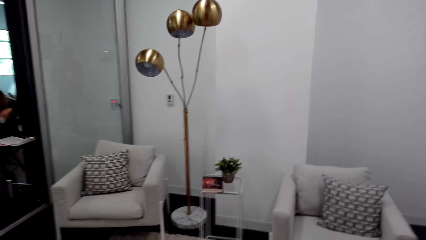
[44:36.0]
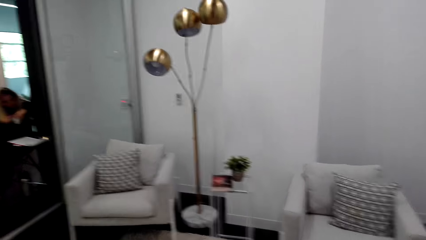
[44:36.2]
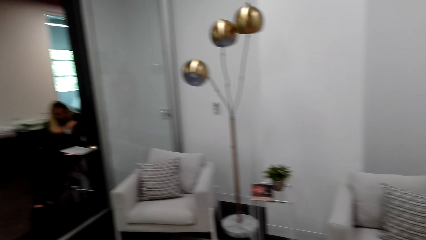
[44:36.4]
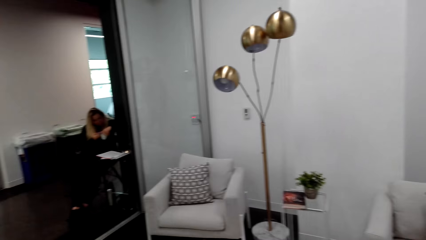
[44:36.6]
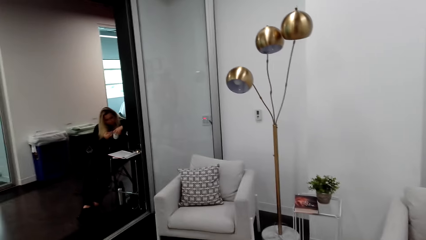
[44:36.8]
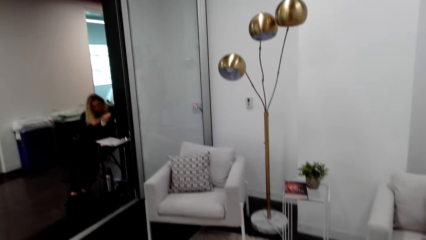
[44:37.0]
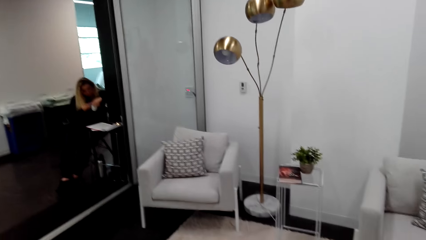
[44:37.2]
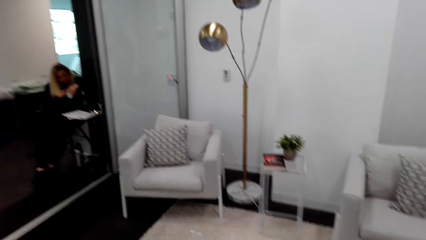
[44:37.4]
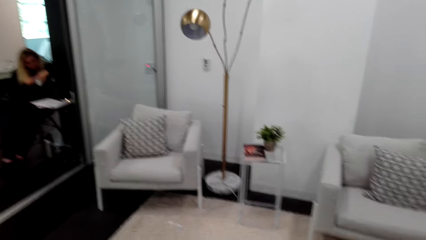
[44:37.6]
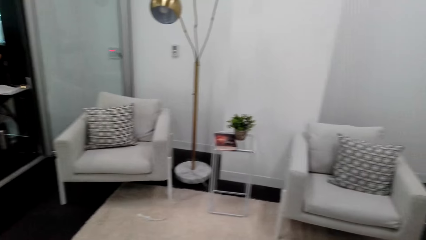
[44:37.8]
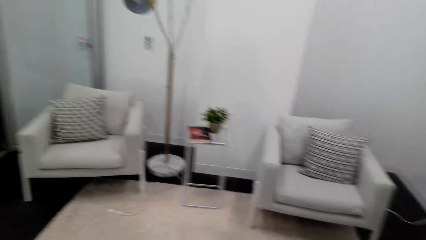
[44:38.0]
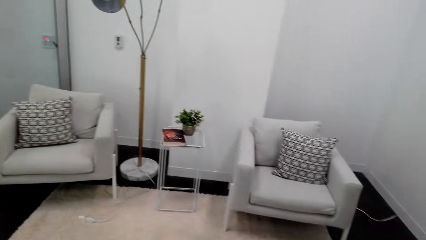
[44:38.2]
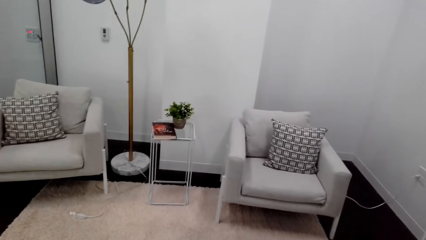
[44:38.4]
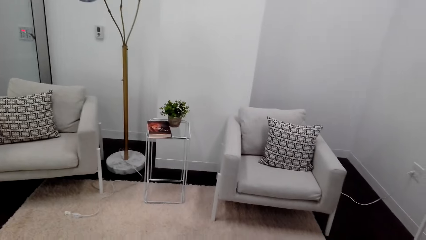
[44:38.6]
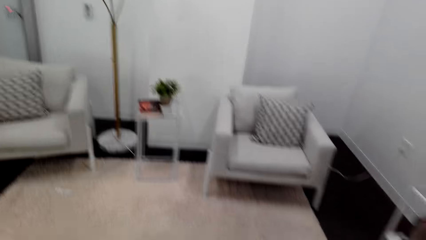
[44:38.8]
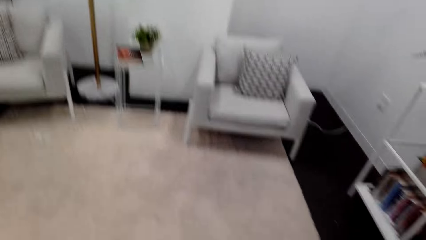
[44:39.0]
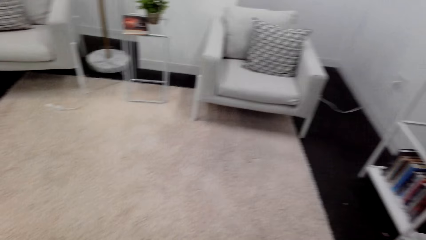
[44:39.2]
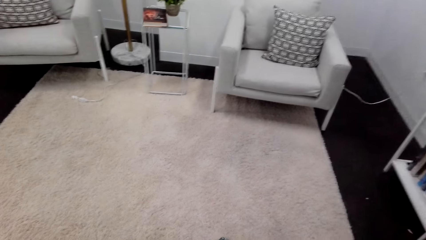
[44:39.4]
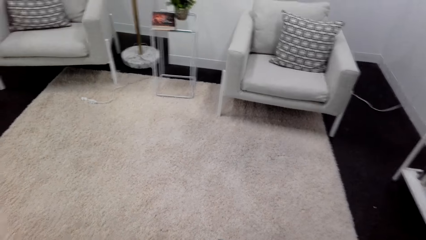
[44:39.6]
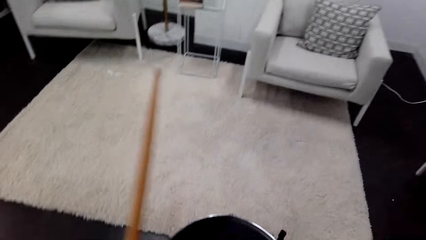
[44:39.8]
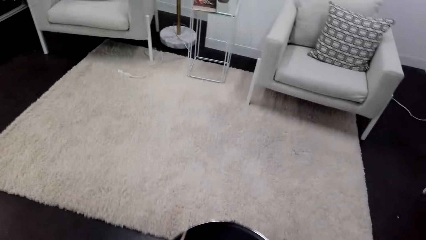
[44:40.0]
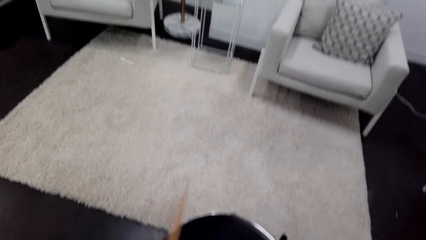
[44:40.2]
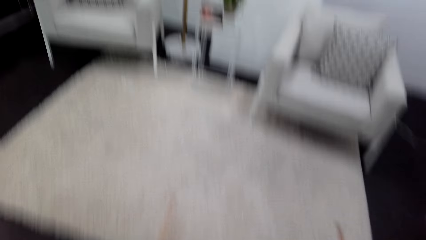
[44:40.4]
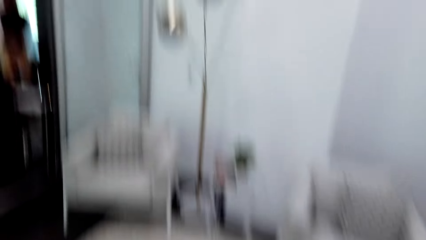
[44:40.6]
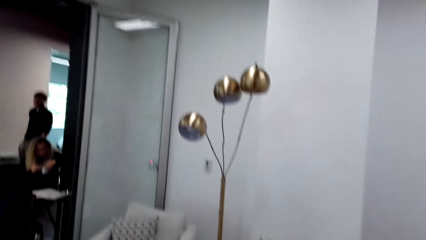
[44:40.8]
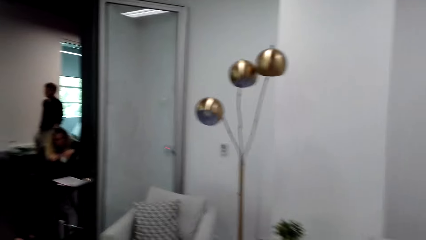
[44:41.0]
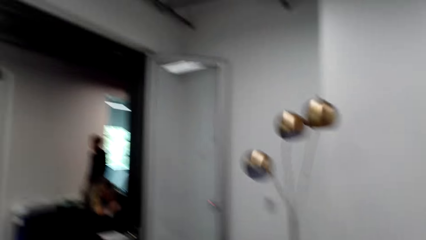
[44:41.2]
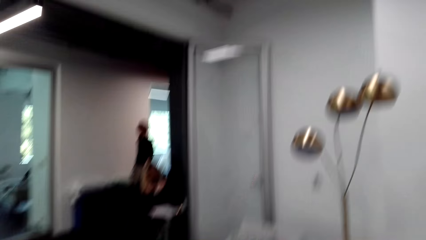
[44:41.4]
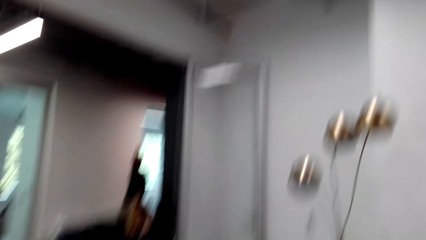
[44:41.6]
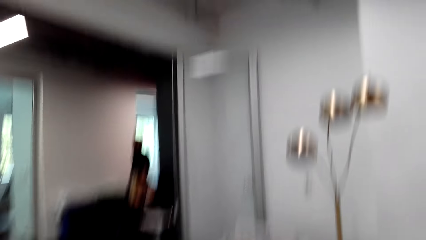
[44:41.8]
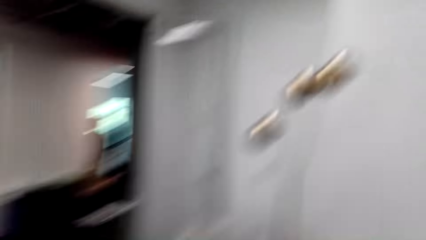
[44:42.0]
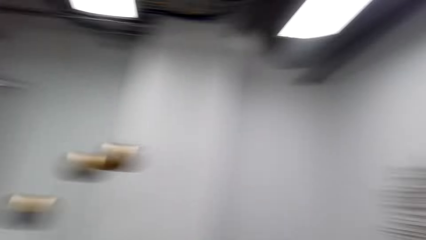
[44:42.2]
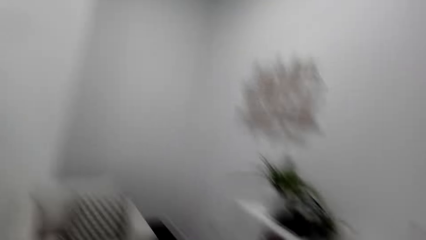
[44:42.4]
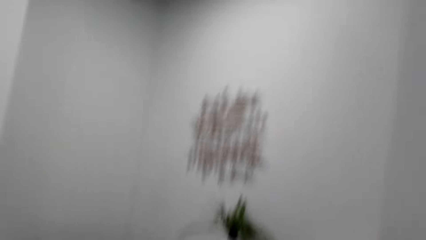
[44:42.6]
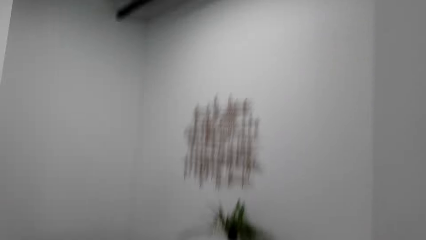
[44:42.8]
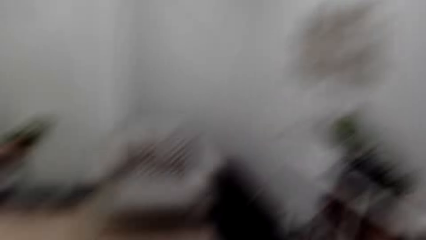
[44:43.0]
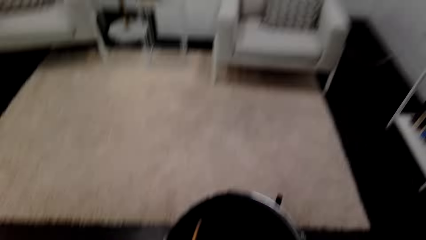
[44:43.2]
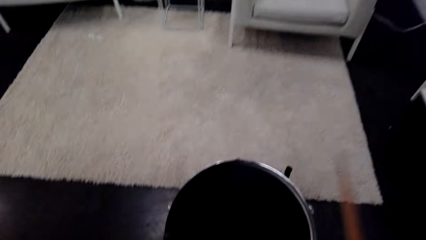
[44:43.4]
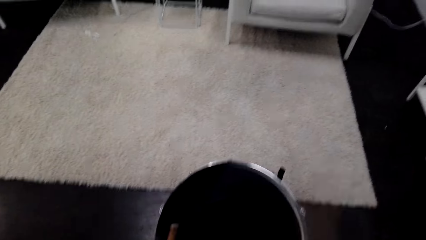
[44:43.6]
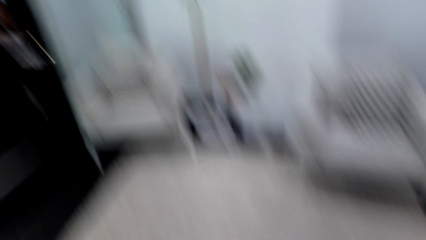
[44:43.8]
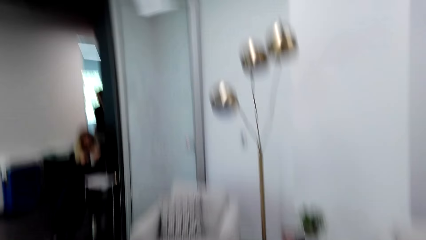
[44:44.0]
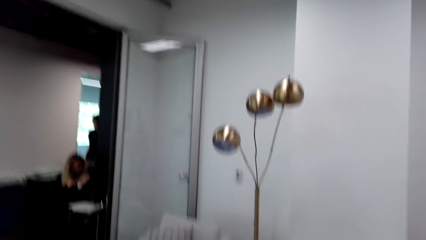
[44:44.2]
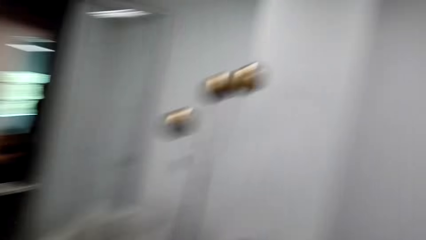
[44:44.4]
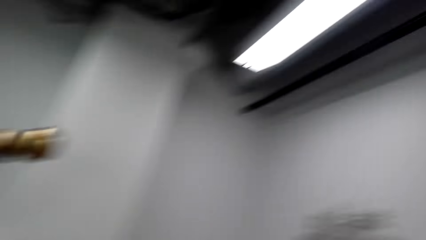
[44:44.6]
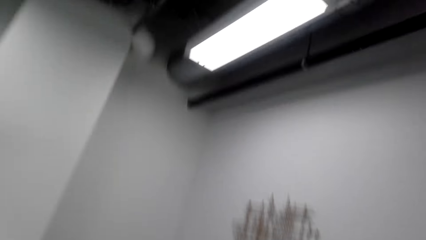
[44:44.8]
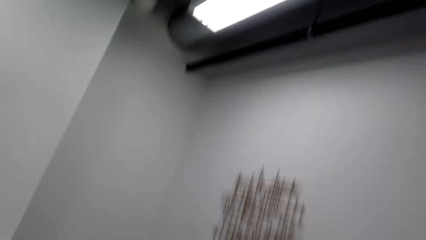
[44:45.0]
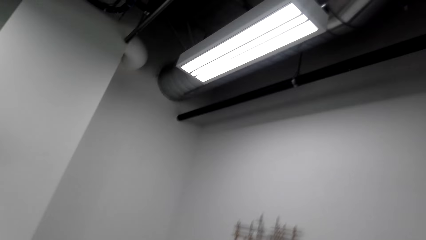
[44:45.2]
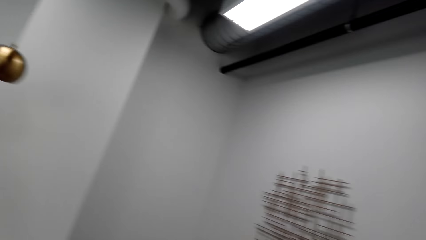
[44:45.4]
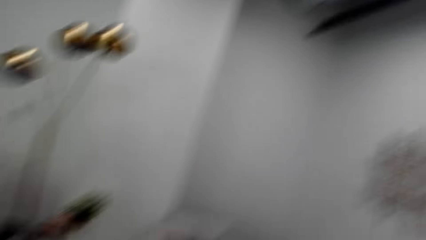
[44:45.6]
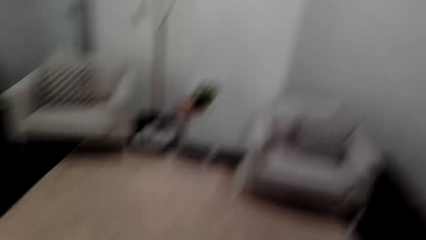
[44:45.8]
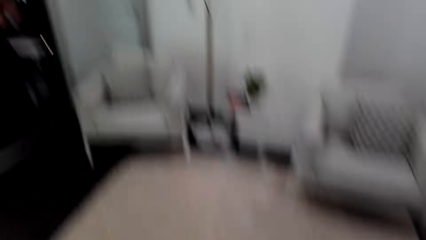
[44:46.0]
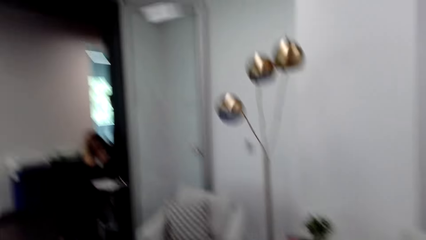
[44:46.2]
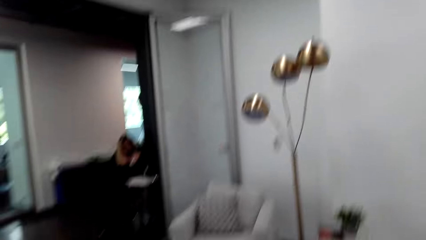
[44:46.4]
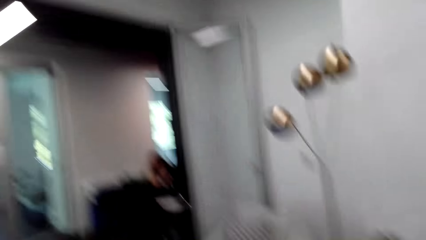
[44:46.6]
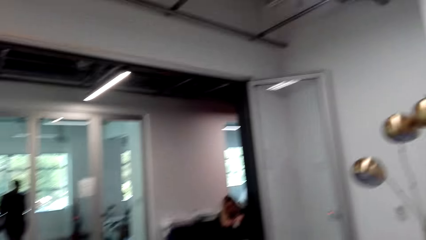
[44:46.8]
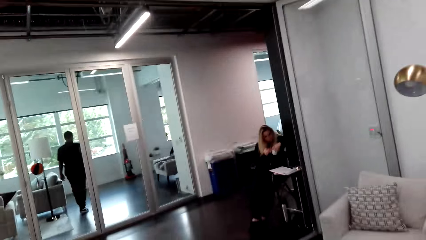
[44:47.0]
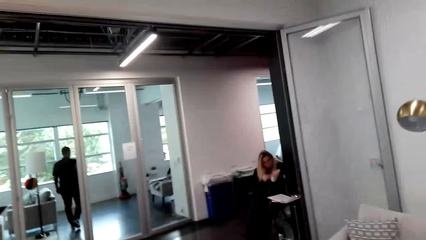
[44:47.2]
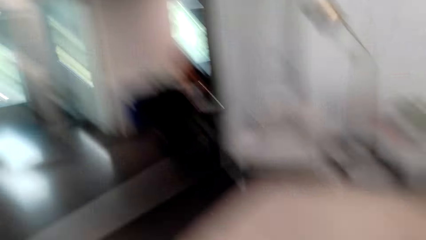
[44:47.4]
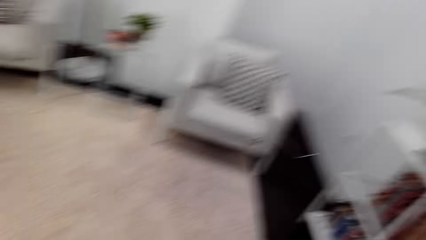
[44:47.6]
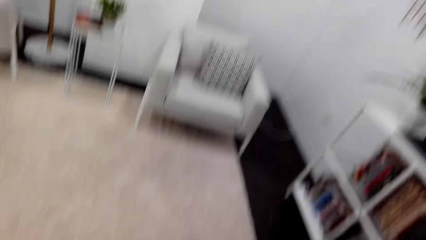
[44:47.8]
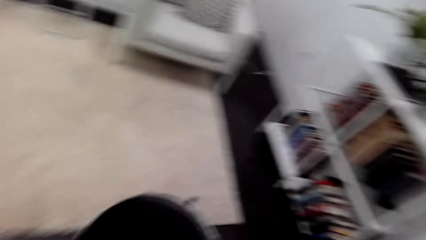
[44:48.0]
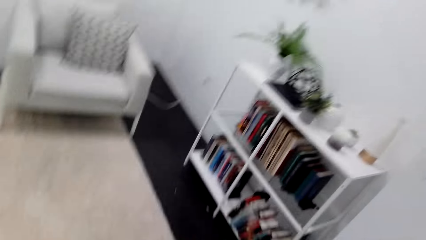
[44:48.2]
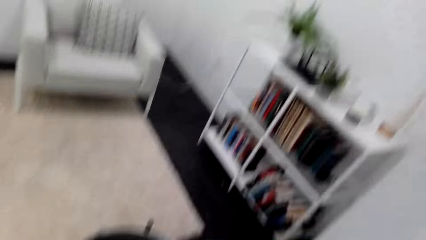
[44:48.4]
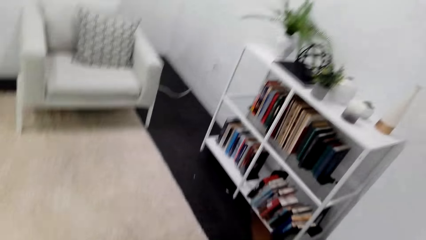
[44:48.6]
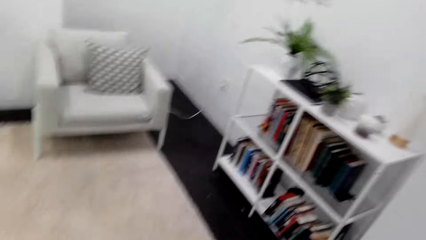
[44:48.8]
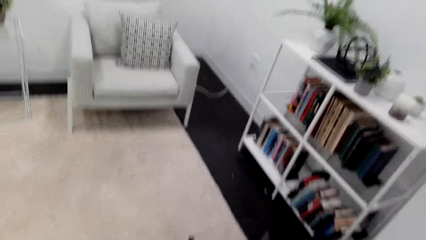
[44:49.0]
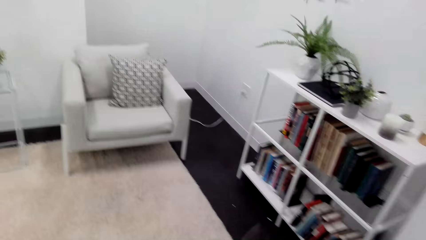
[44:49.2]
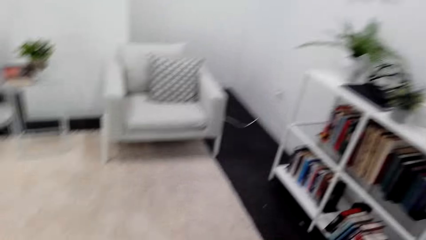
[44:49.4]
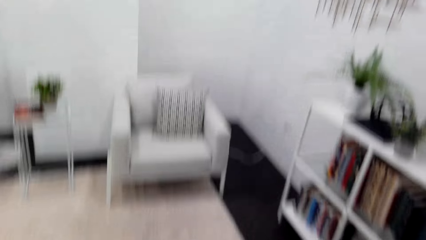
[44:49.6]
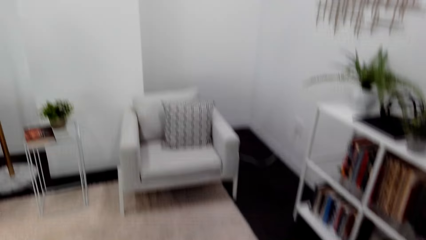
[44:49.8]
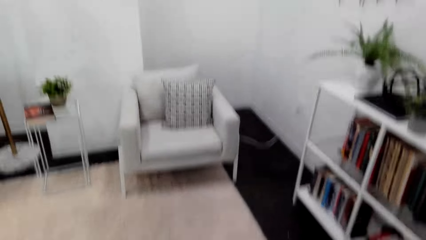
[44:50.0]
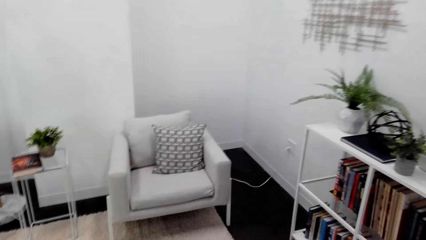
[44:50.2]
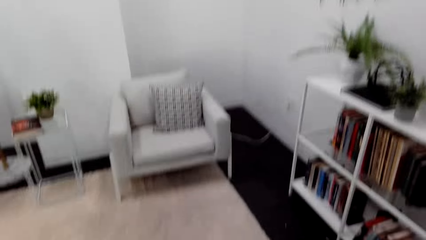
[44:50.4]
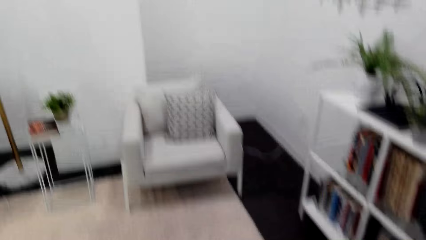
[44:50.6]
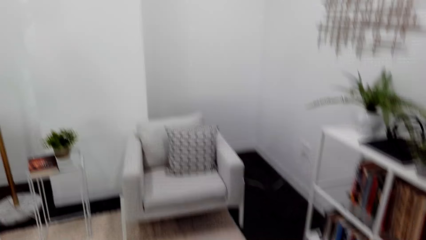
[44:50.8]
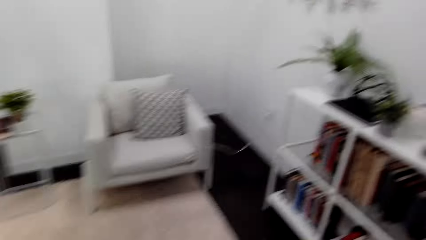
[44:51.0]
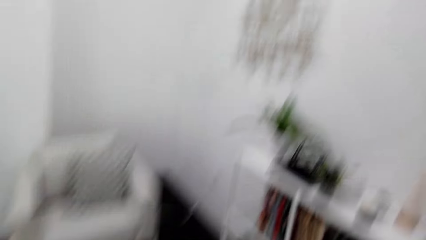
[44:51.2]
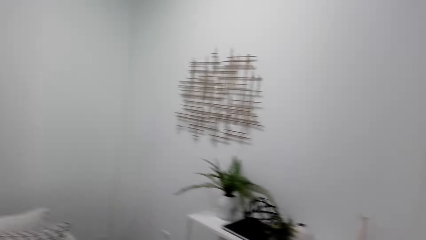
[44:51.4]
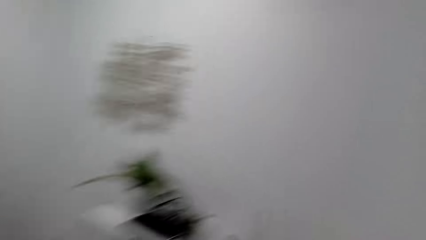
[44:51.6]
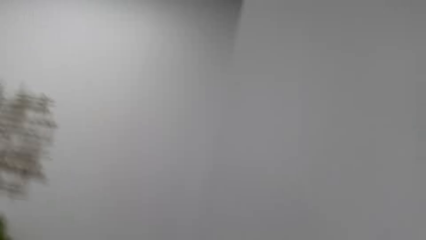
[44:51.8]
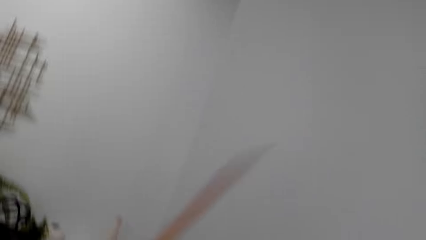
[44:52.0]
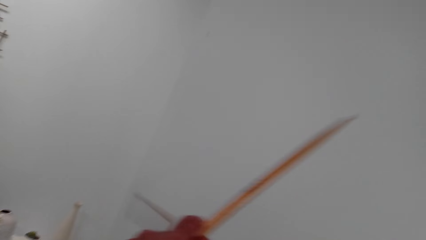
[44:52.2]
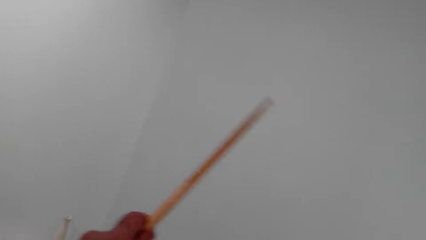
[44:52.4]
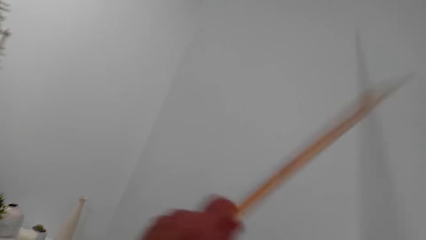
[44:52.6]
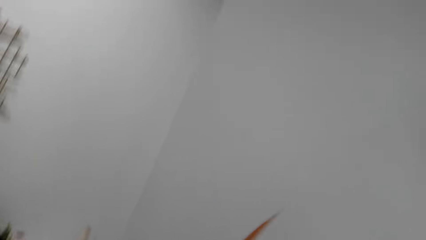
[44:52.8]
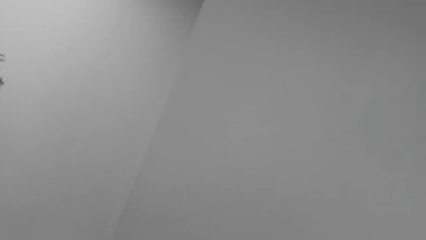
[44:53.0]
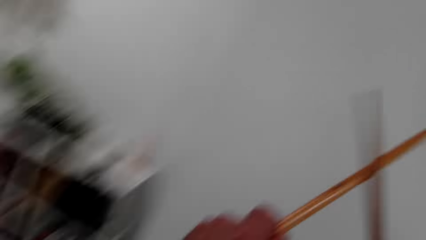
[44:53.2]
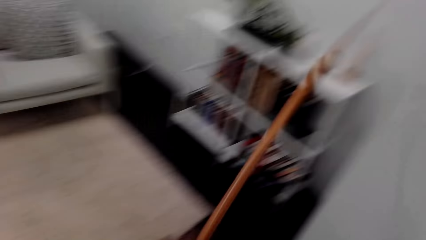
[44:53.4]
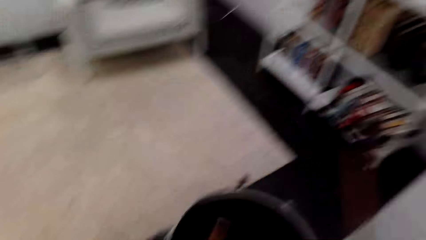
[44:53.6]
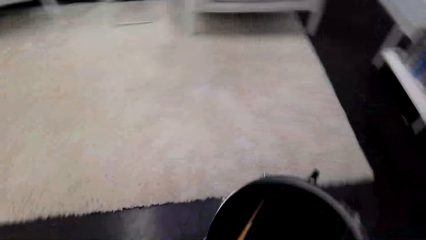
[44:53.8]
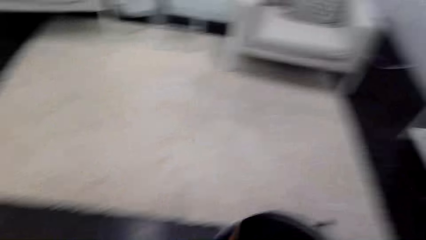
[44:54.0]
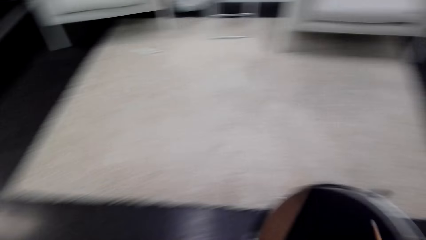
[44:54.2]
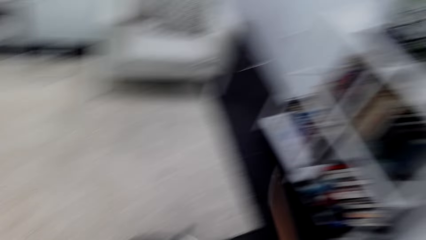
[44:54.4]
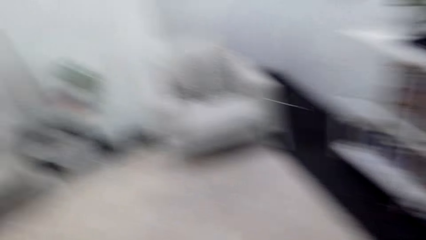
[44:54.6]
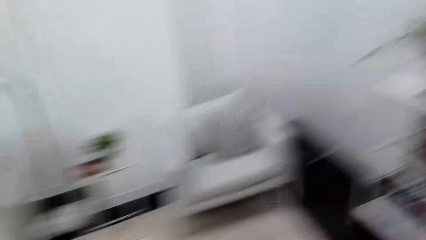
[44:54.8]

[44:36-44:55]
The camera wearer beats the drum and looks around. They beat the drum and look around. They beat the drum and look around. They beat the drum and look around. They hit the wall with the drum stick. They hit the drum sticks together and beat the drum.
